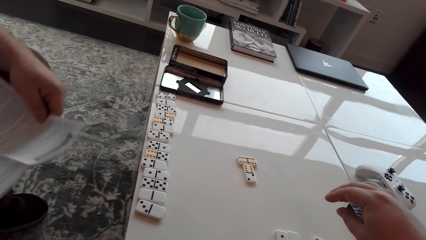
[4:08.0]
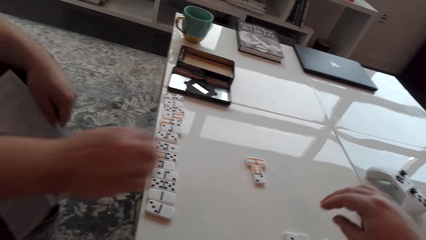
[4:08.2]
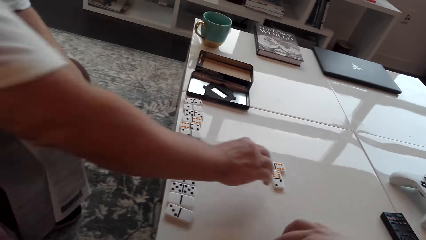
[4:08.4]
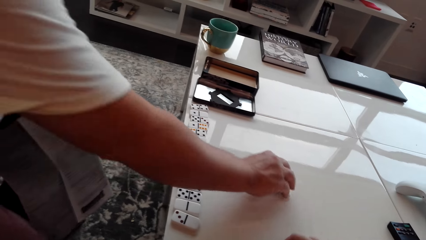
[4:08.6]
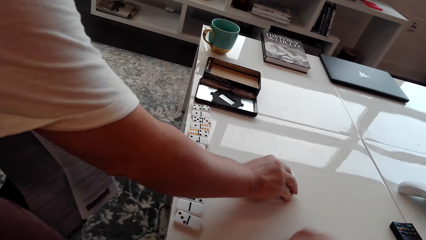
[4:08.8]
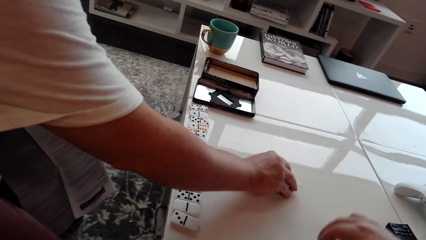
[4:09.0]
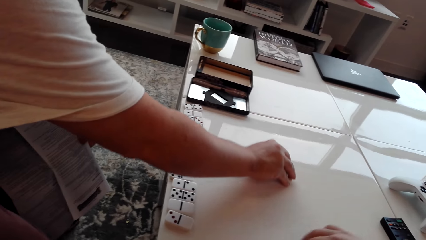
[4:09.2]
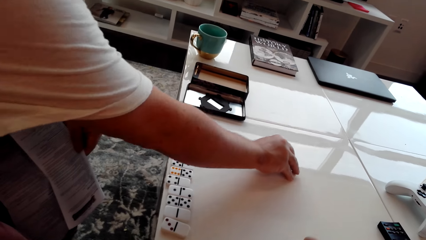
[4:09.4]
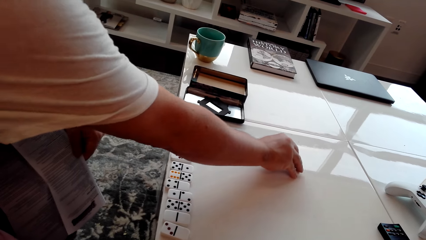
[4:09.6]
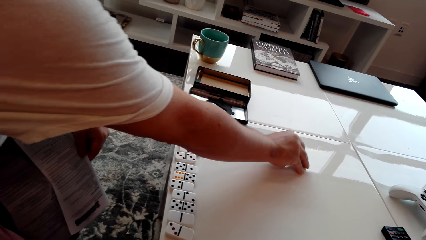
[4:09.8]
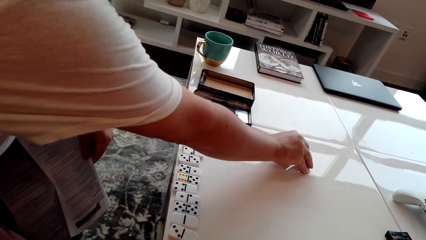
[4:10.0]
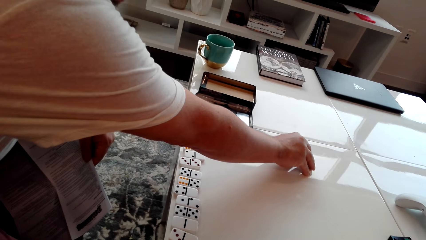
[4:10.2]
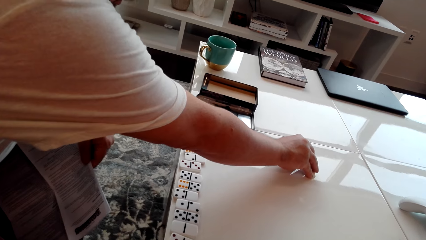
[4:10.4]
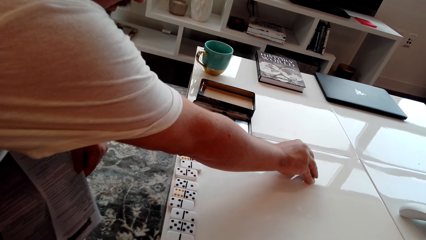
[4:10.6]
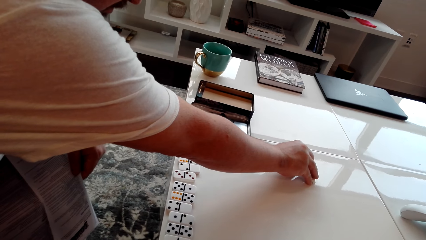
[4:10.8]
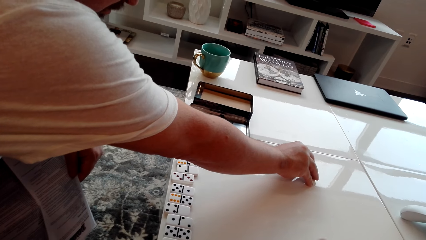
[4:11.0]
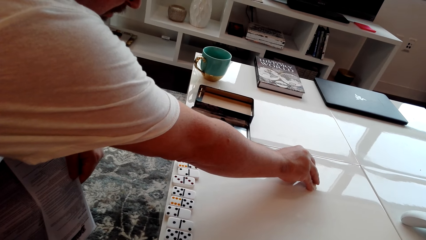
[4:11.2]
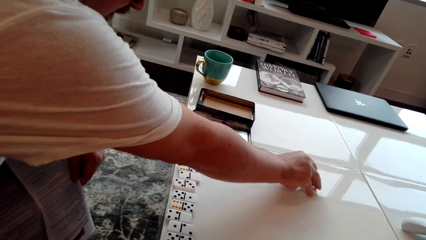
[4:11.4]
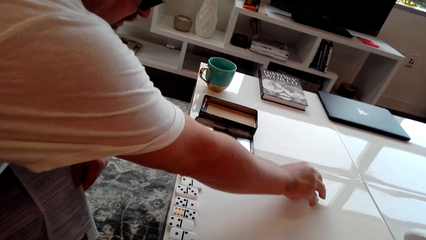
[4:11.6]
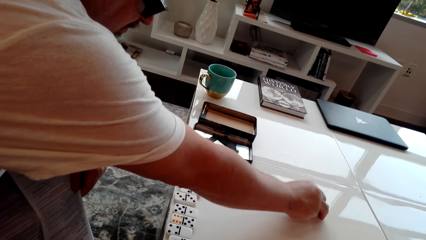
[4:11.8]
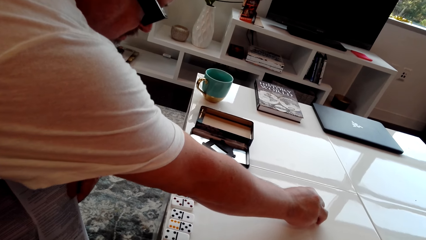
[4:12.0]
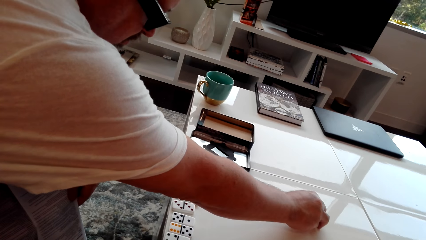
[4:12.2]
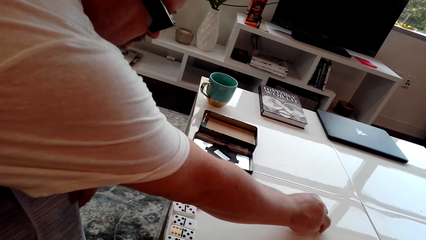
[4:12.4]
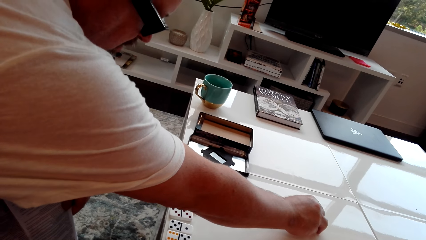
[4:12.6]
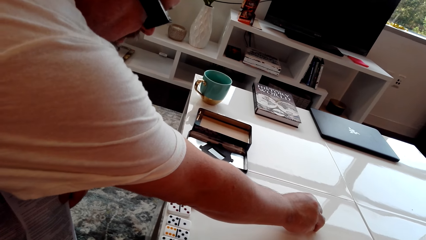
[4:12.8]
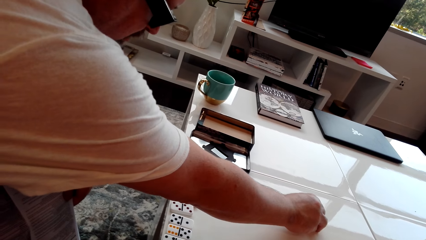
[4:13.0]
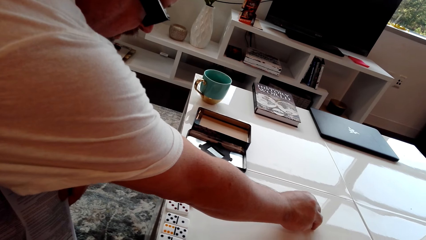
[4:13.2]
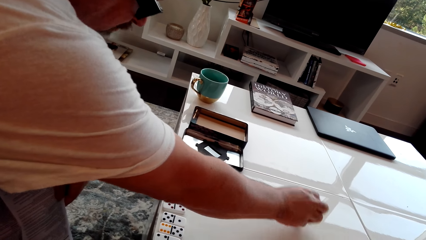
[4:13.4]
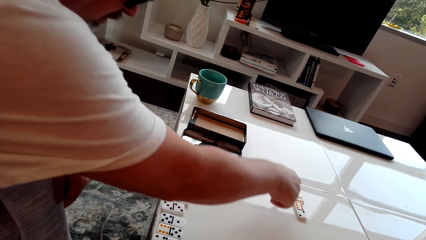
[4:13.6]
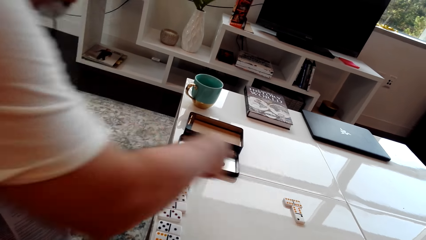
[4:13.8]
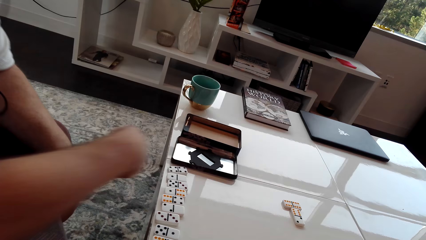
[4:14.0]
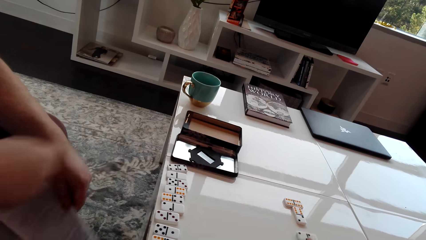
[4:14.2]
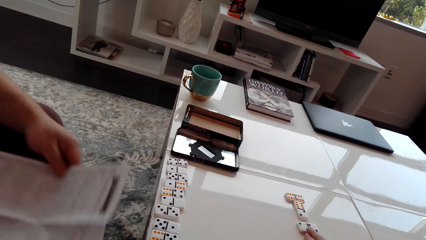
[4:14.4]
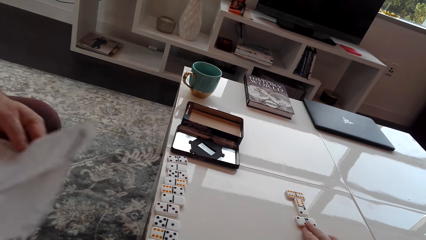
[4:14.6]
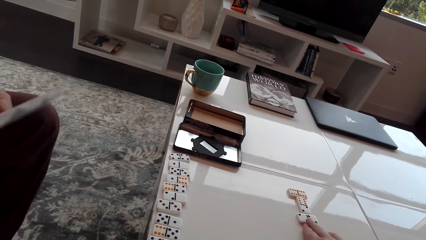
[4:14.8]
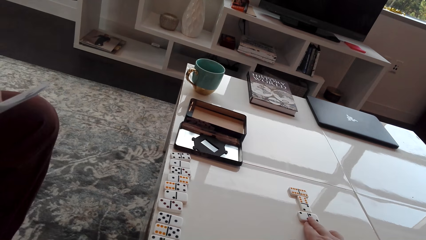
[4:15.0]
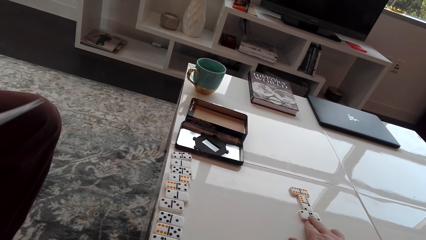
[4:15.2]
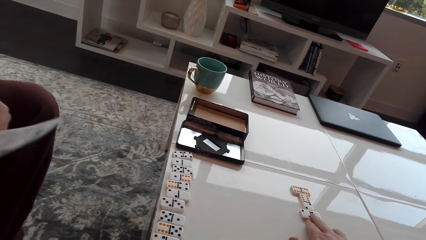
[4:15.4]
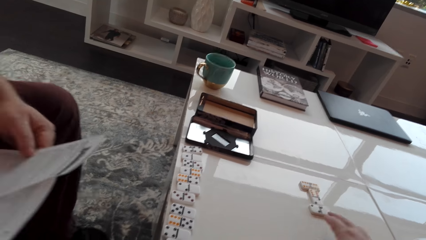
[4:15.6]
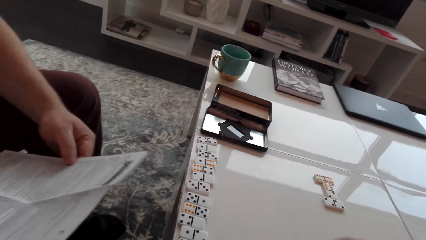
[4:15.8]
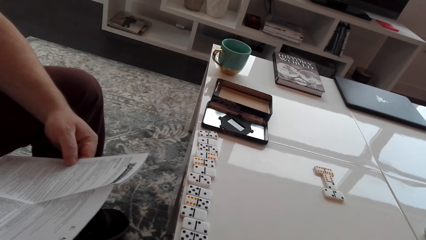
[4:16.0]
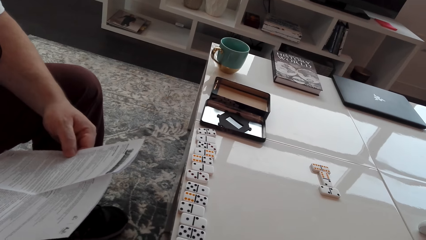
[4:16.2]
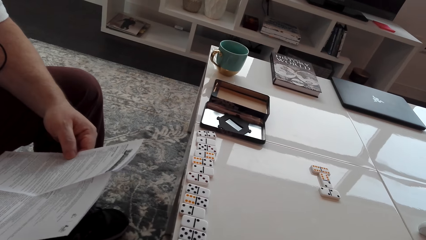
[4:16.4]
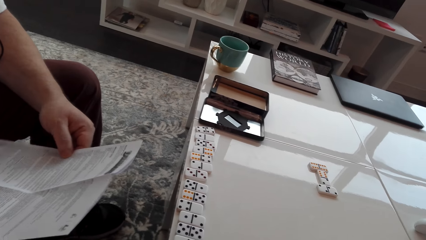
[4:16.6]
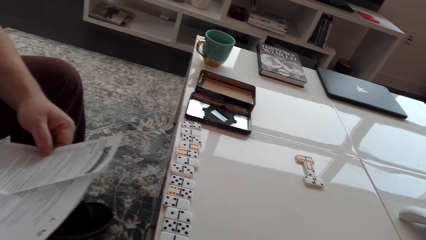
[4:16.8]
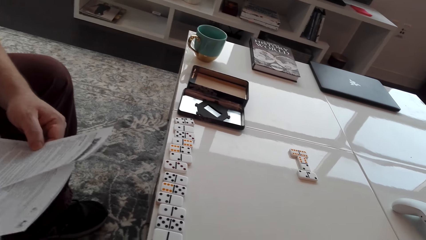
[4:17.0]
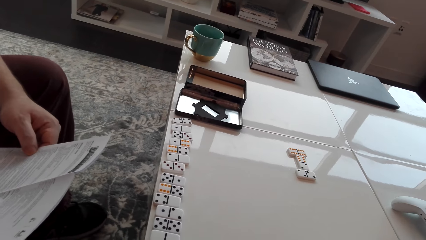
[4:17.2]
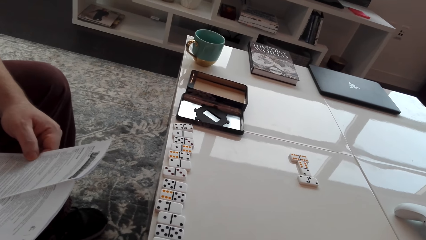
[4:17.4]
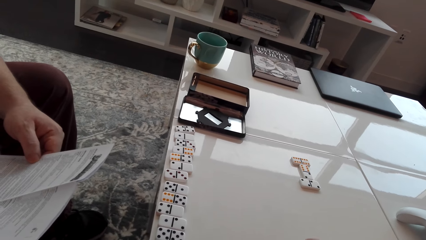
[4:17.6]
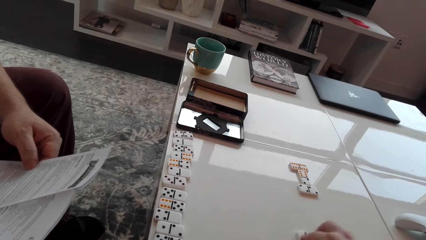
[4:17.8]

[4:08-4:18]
A man pushes the cubes or dice on the table. The man holds a paper. The camera wearer arranges the dice on the table.

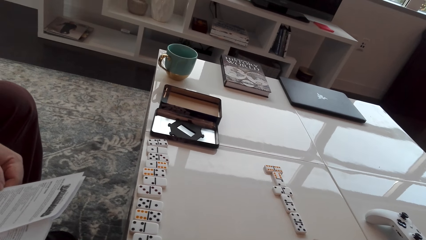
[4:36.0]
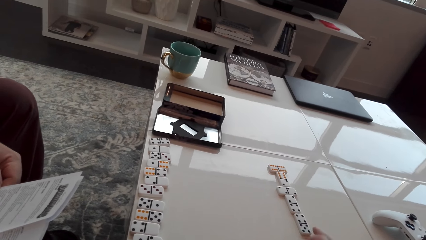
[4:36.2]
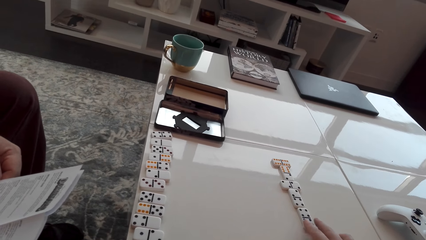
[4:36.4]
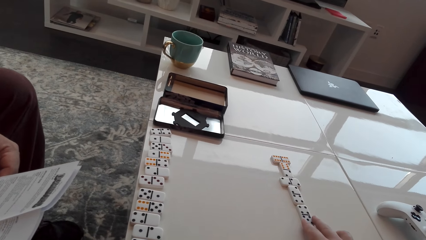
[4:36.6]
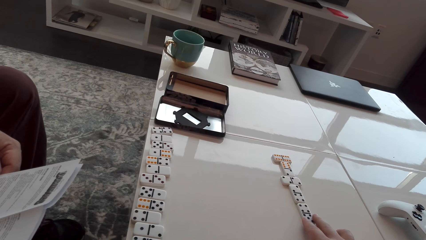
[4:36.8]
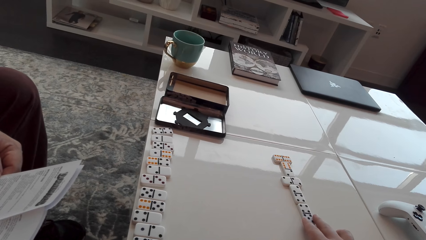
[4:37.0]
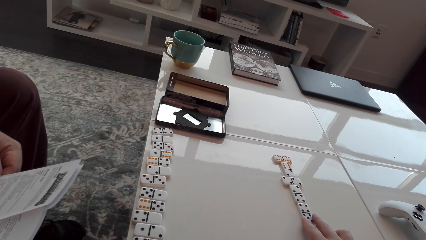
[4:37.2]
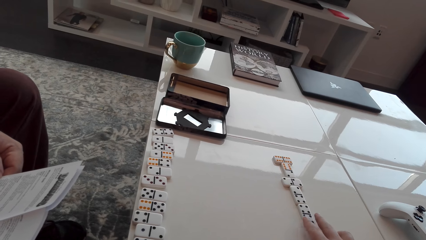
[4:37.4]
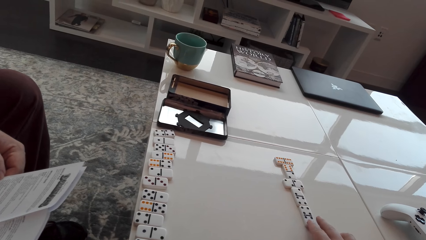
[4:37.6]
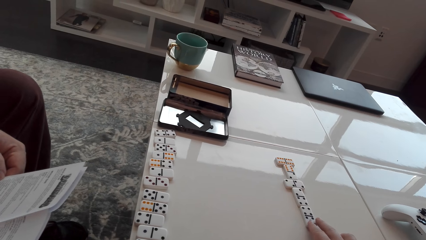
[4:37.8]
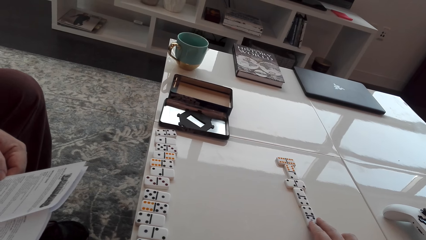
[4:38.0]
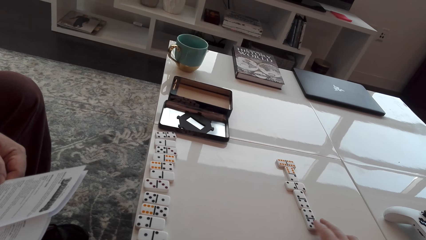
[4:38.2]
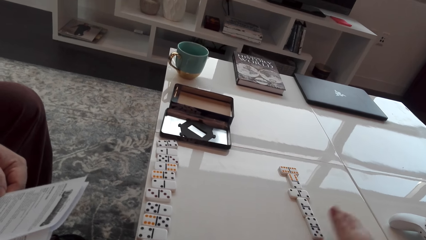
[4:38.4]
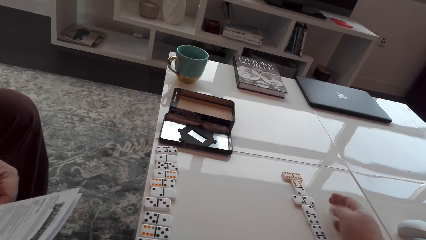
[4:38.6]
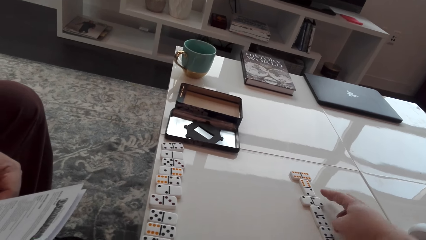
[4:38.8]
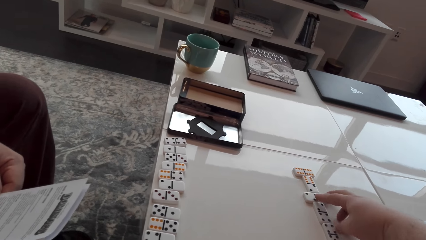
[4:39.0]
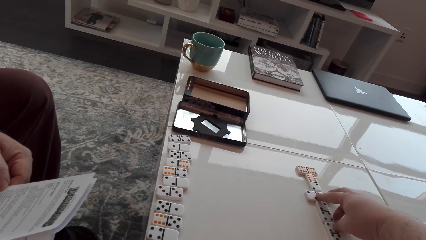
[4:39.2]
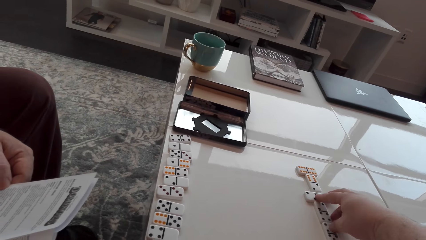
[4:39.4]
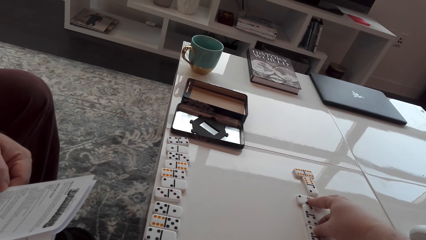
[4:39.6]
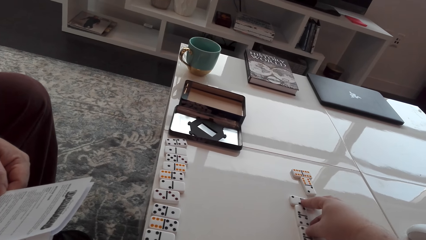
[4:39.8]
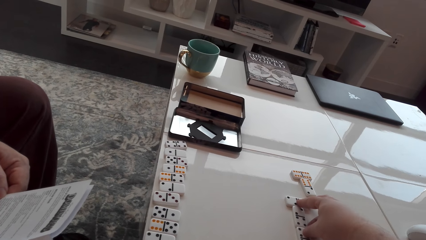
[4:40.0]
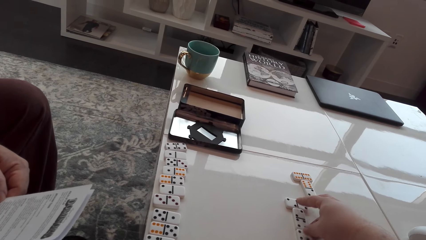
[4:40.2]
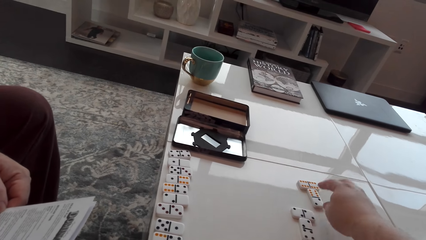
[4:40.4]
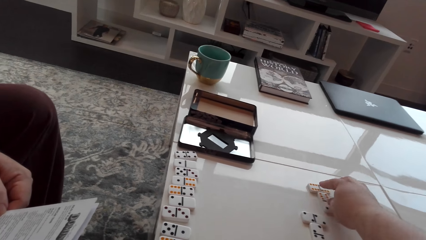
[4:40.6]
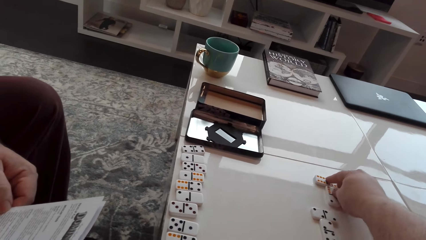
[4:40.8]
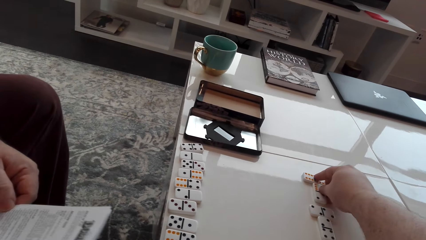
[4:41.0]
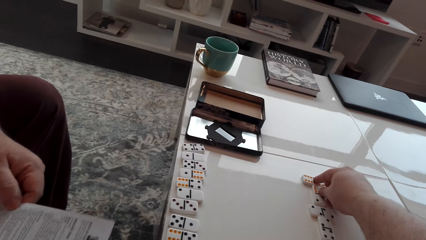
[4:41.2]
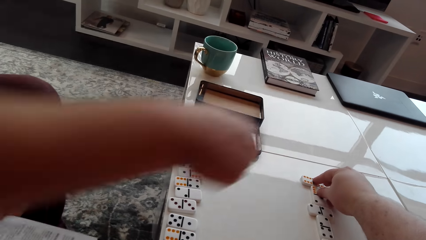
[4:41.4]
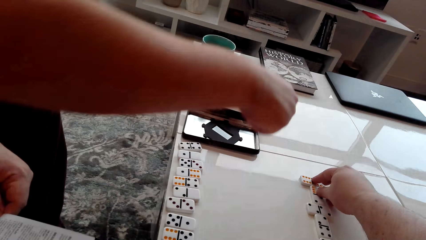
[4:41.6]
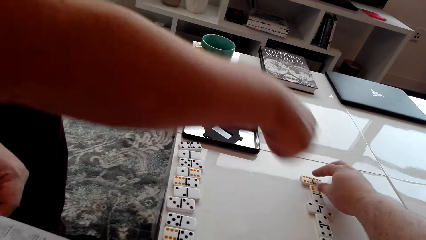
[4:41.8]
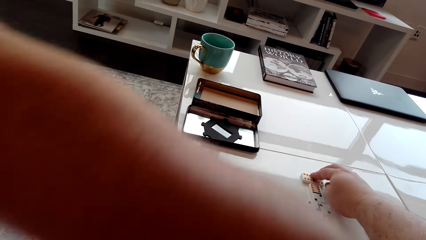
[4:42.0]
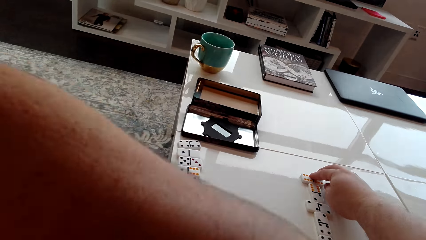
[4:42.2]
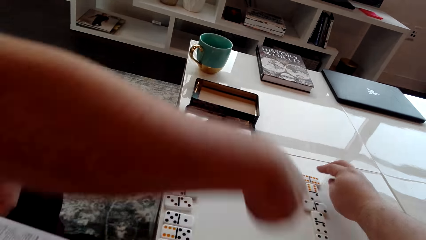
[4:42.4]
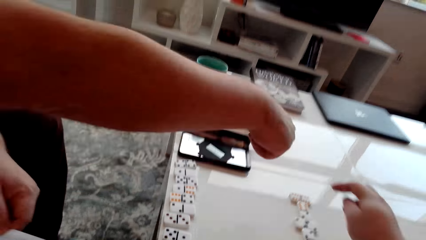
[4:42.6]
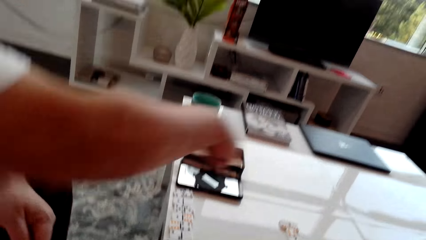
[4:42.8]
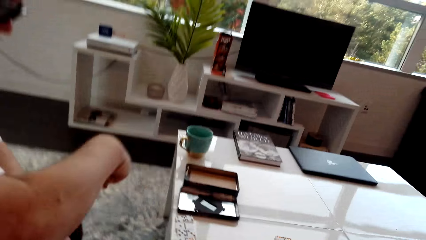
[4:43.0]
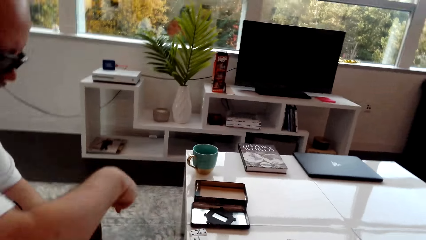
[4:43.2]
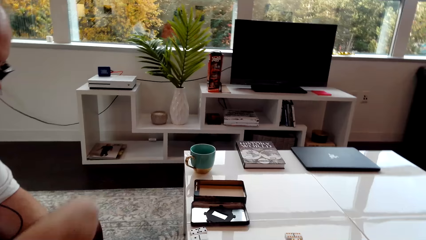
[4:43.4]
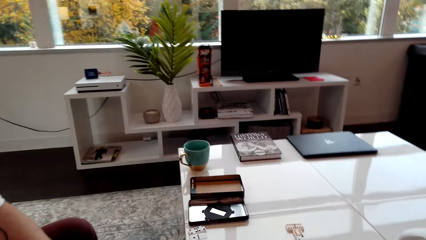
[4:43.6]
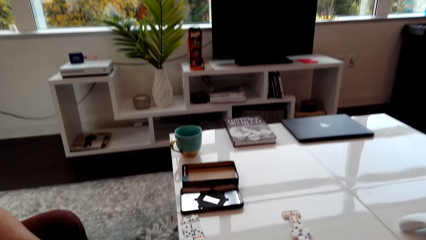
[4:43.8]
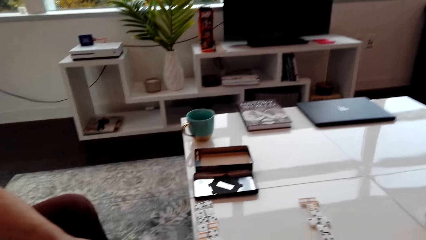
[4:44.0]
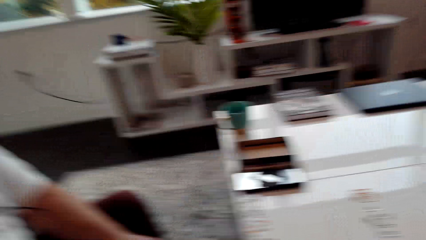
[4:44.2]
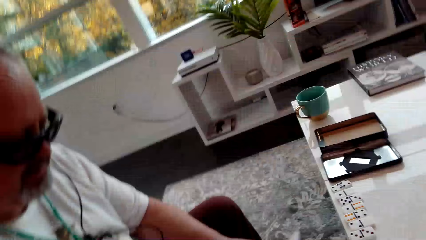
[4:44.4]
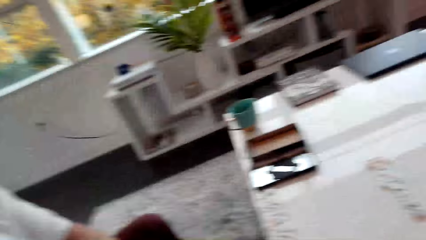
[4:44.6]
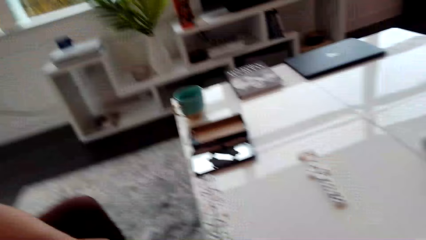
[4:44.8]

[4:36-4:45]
The camera wearer touches cubes on the table. A man points on the table.
